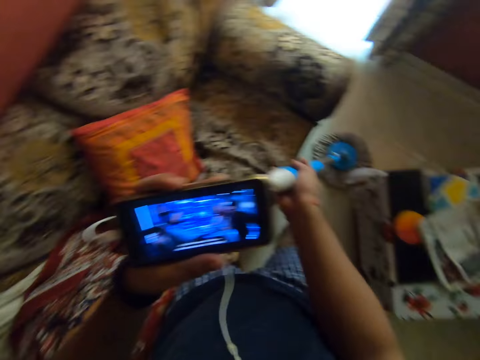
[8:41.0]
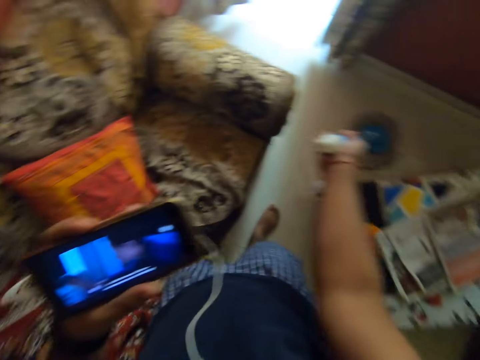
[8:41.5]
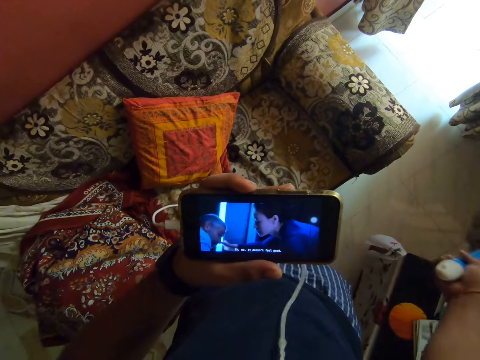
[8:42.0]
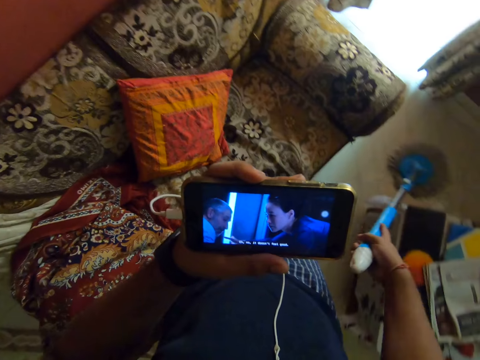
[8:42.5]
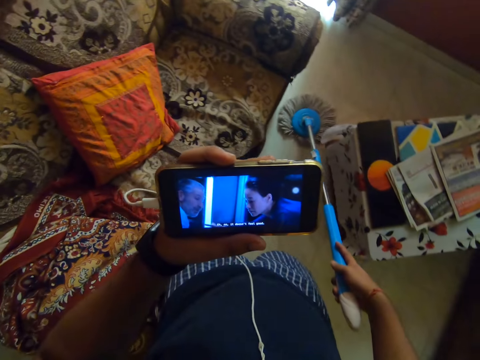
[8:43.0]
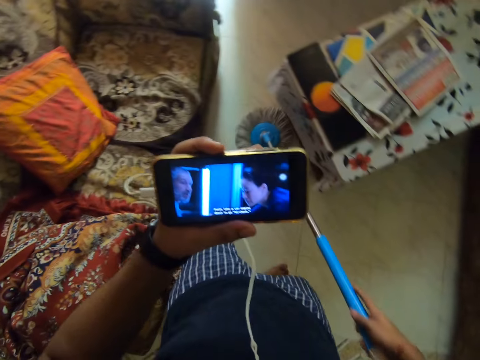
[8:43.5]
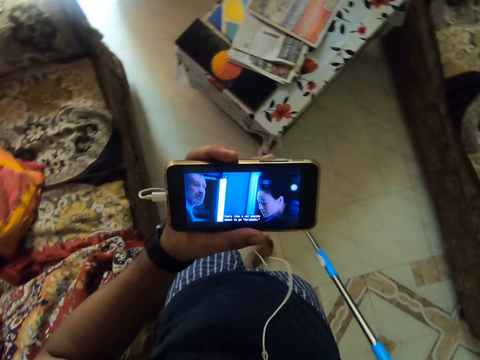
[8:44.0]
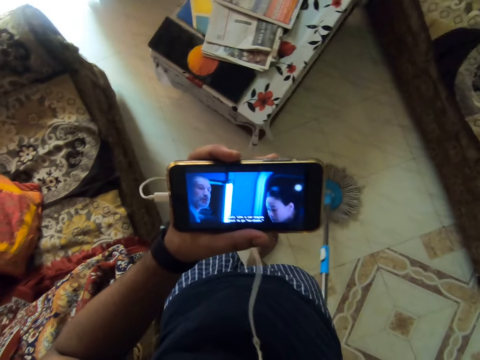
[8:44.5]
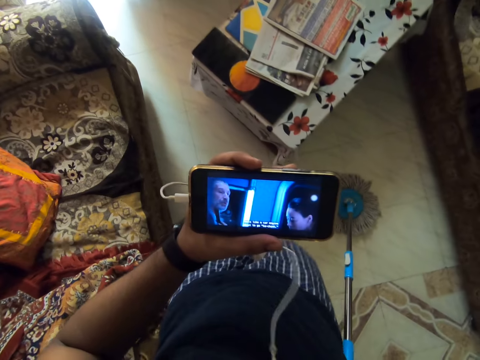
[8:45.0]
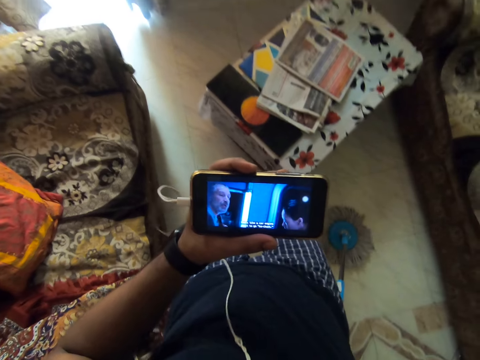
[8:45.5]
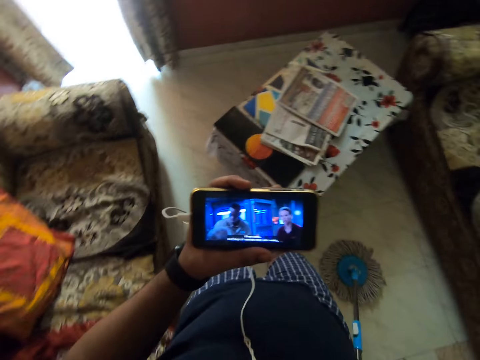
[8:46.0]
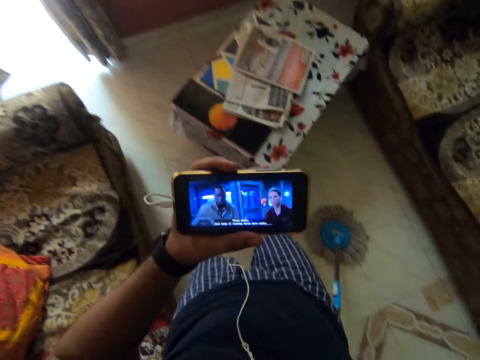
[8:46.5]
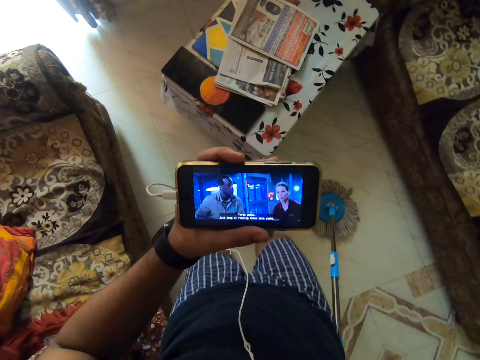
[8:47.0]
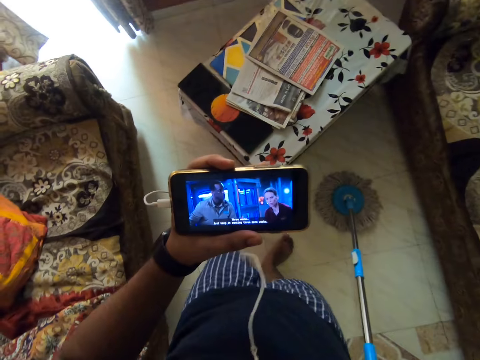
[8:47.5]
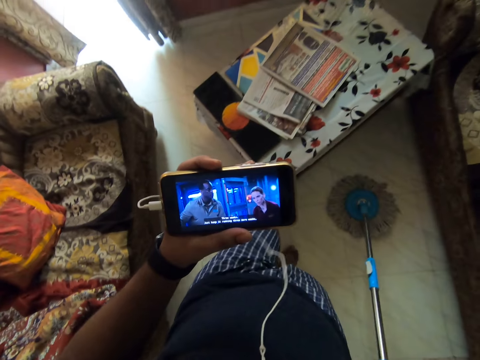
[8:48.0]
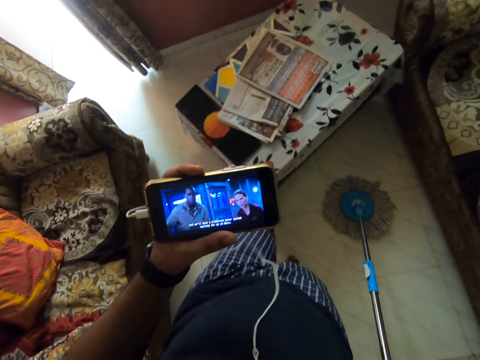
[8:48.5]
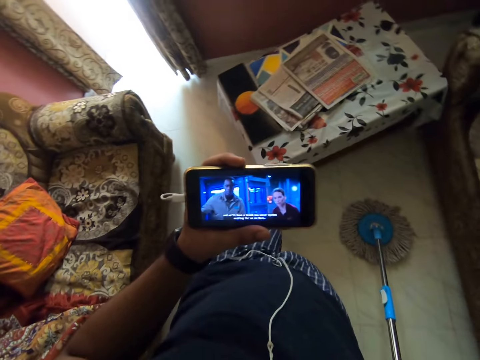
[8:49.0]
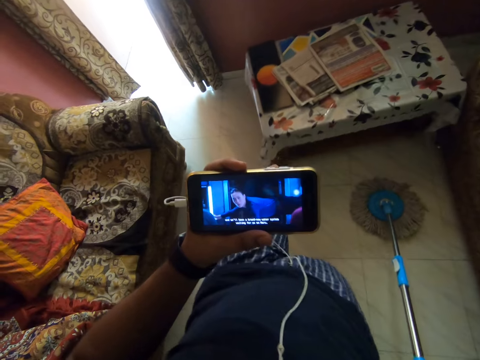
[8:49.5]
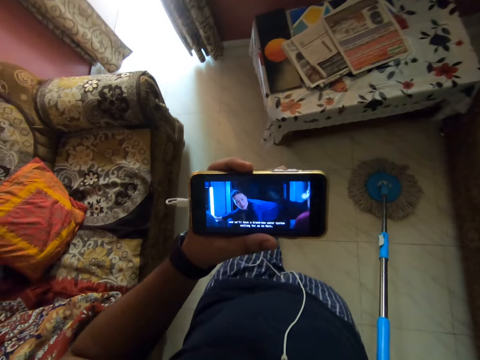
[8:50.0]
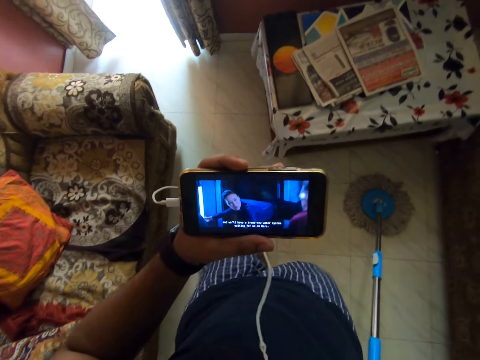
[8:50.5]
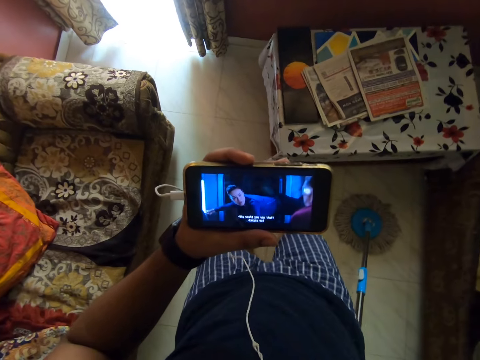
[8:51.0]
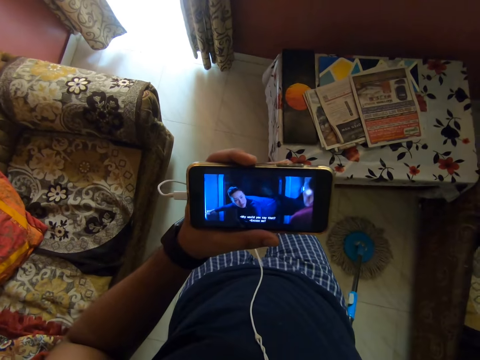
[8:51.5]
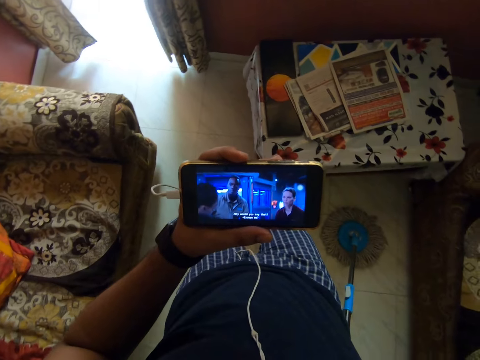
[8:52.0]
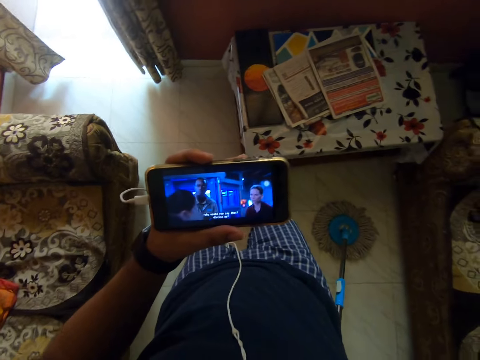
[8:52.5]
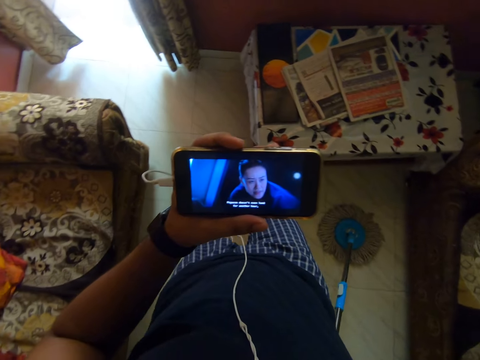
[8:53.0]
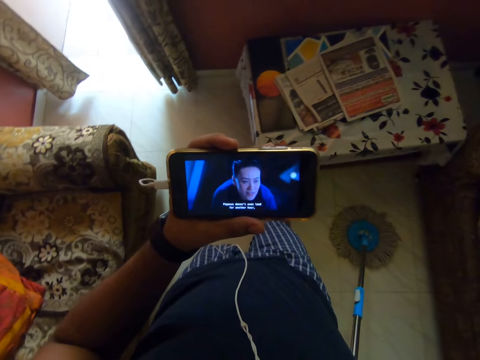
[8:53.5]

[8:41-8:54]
The camera wearer looks at his phone. They move the table.

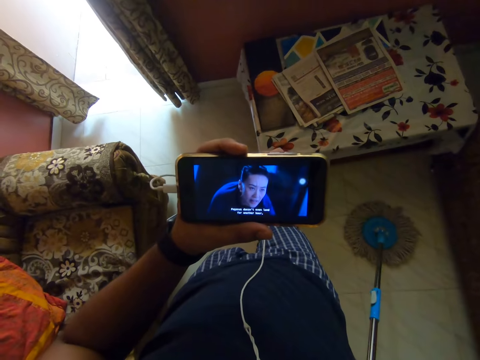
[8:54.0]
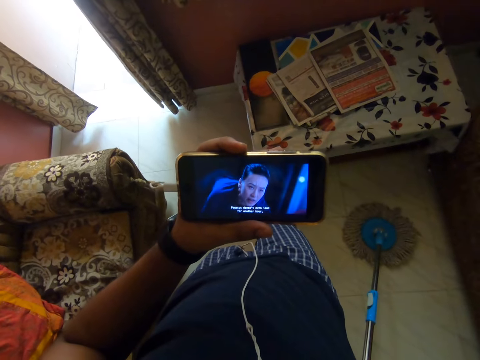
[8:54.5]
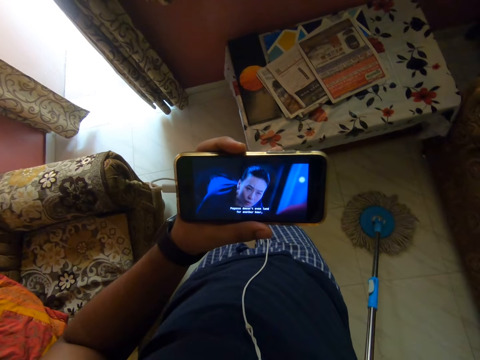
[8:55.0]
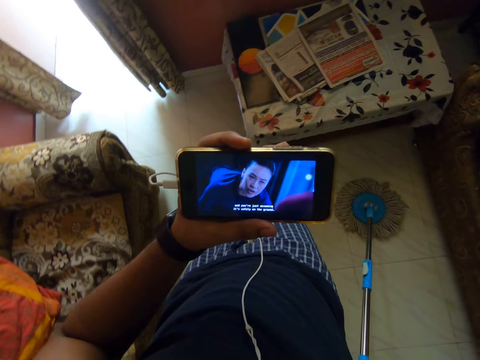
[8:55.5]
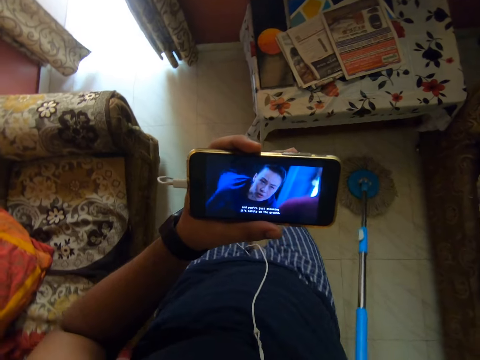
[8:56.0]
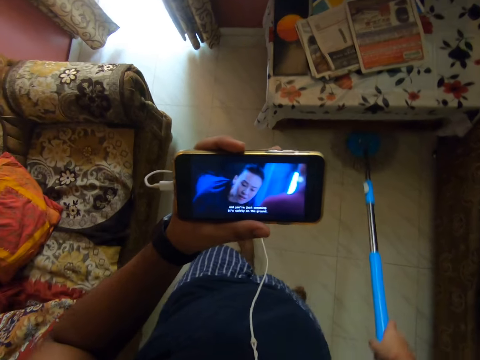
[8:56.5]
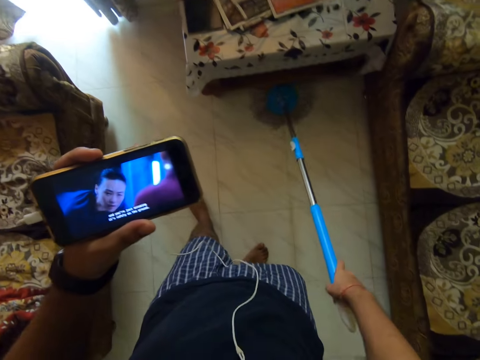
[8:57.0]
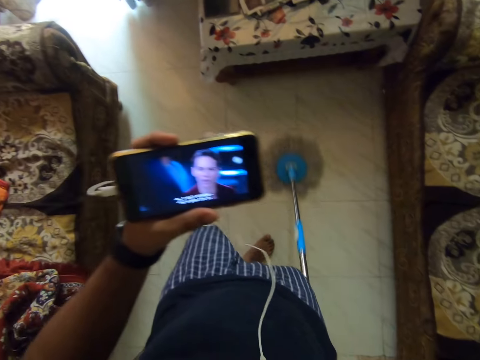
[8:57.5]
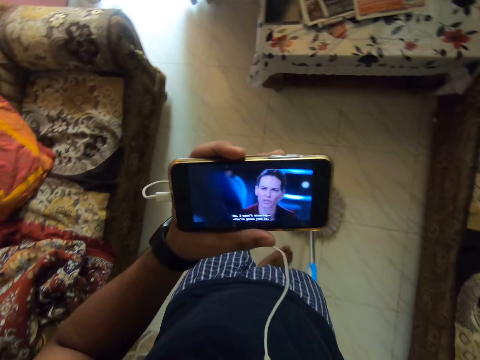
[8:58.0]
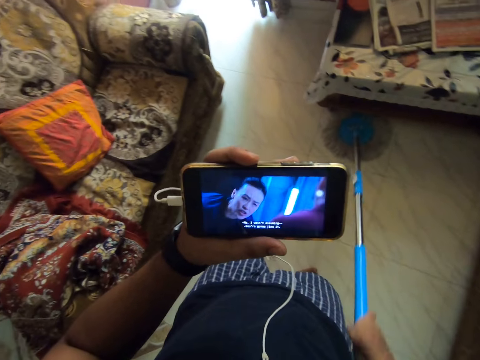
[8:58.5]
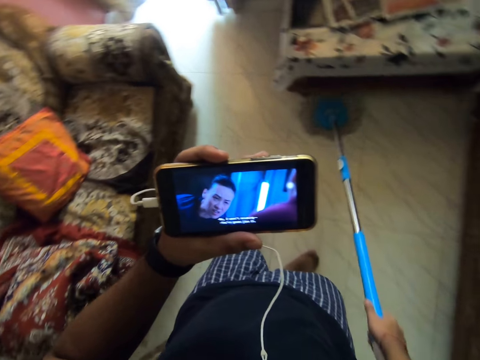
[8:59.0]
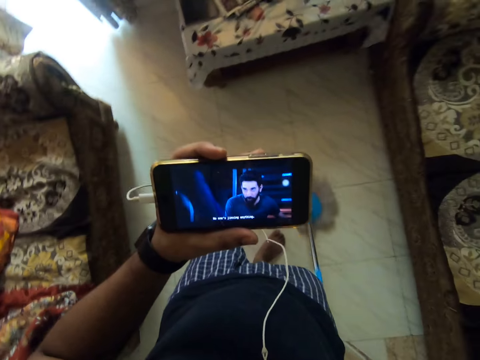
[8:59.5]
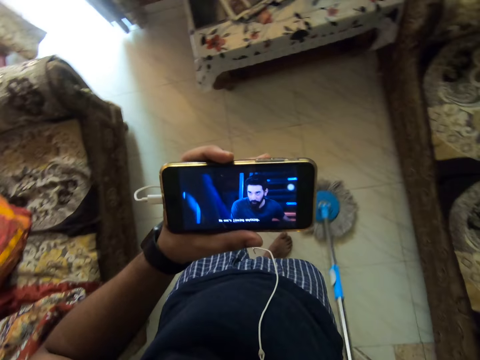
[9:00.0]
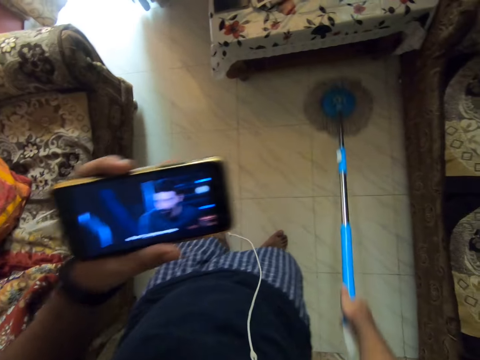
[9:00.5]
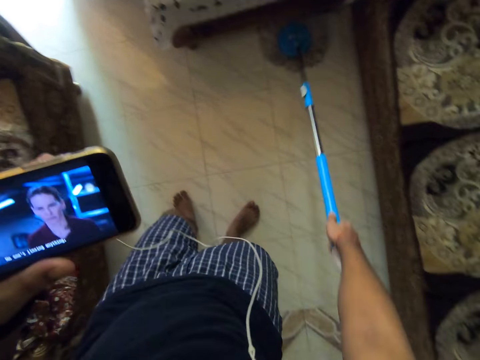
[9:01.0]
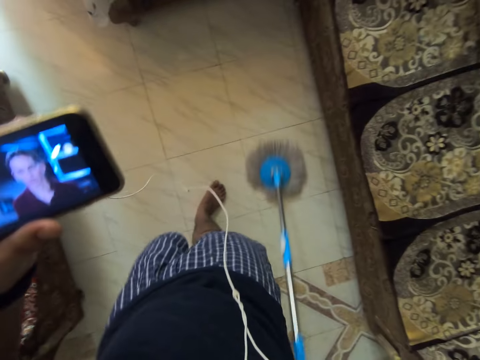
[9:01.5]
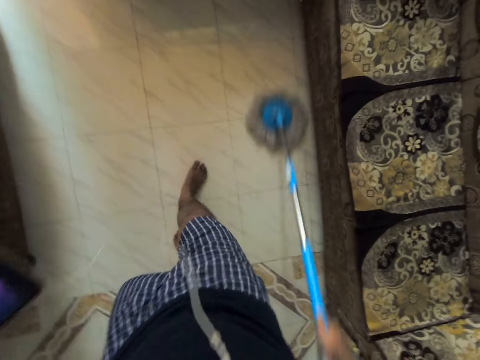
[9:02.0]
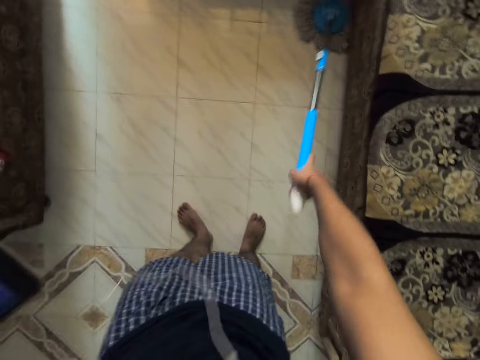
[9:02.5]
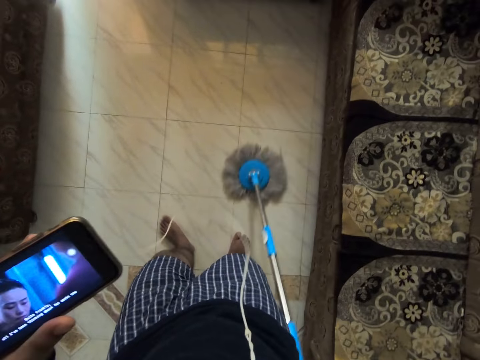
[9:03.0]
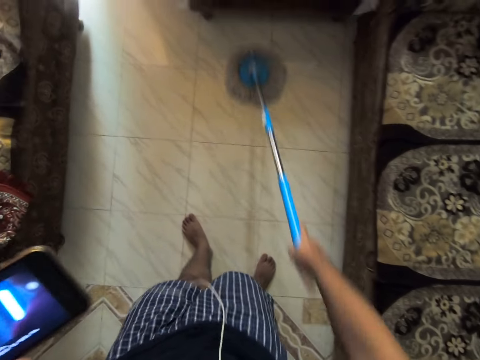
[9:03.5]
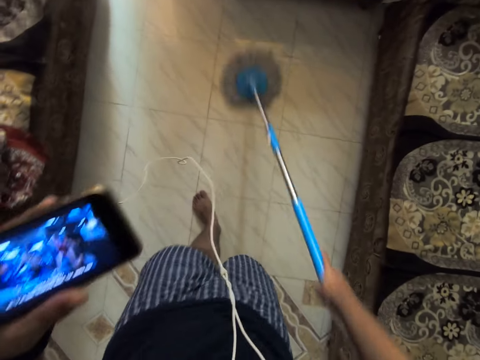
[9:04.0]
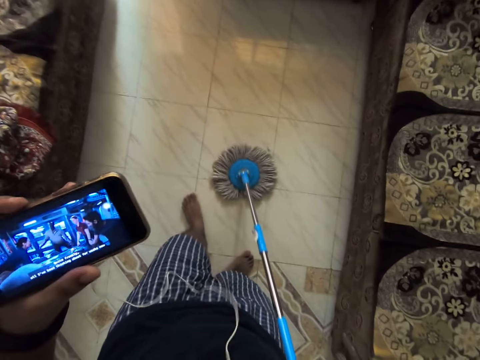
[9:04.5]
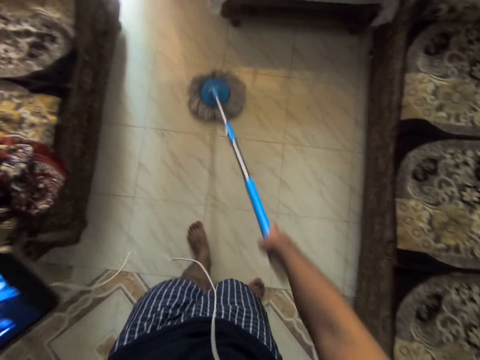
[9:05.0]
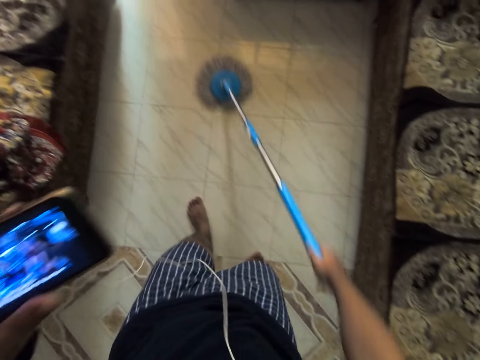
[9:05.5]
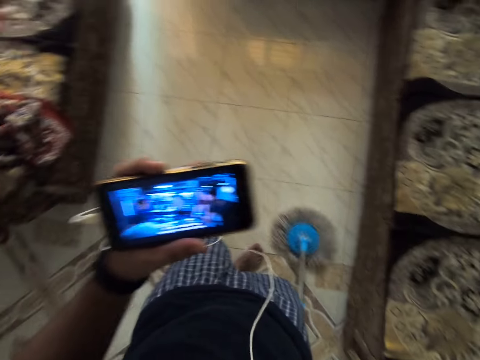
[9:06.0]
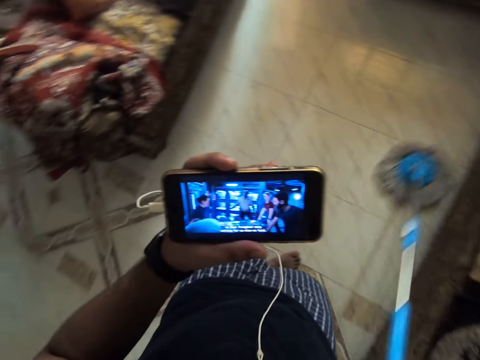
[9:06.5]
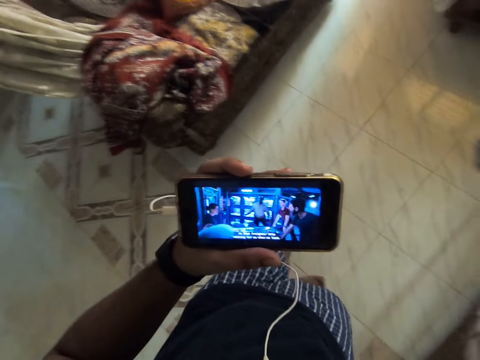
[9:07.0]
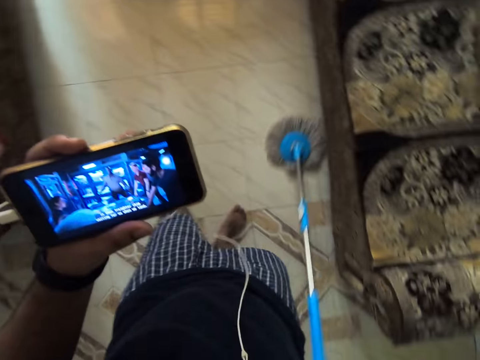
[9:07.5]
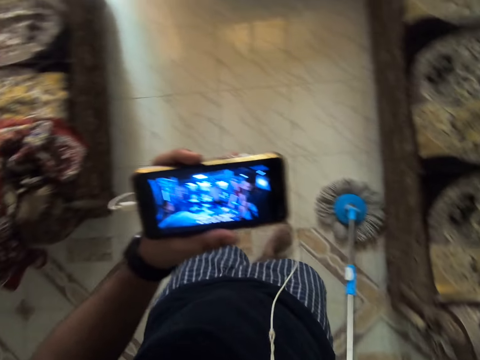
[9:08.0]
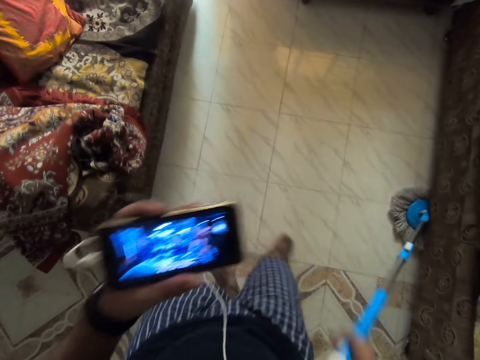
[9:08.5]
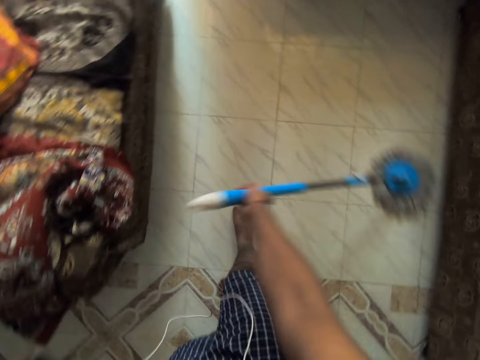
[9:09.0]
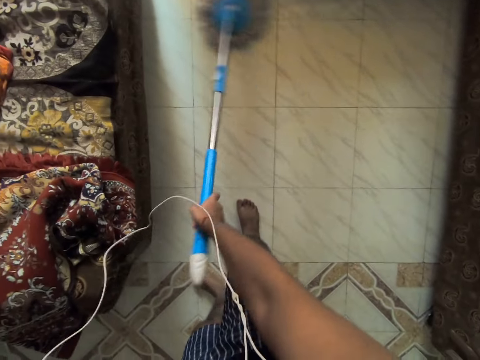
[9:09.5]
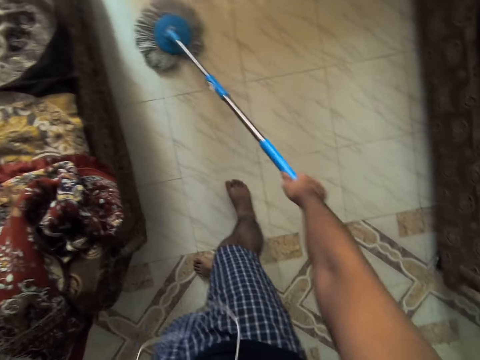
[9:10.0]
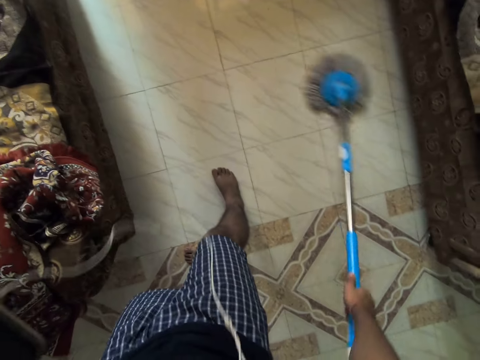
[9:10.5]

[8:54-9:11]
The camera wearer mops the house with a mop.
